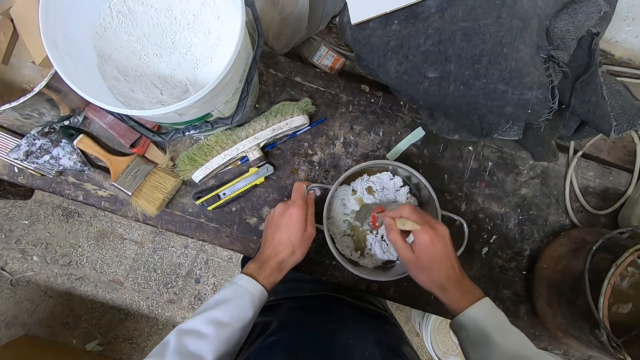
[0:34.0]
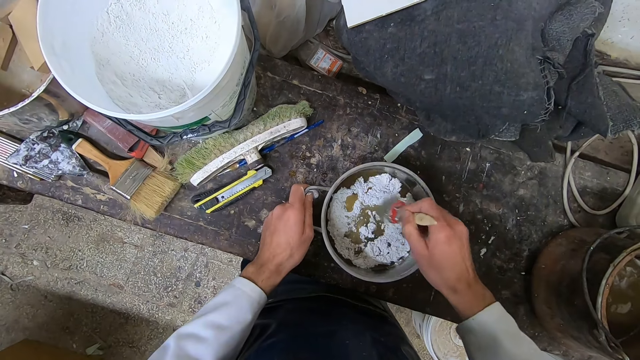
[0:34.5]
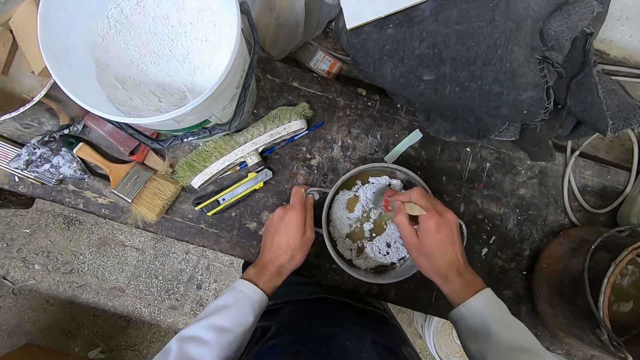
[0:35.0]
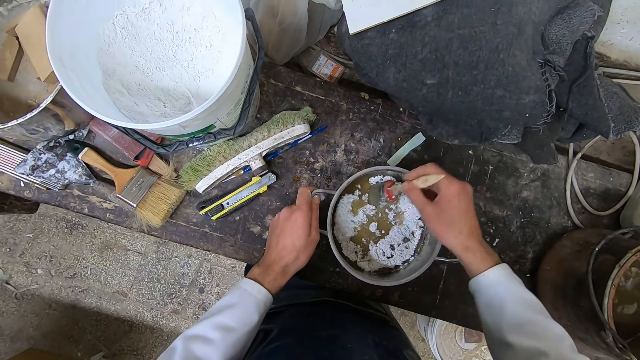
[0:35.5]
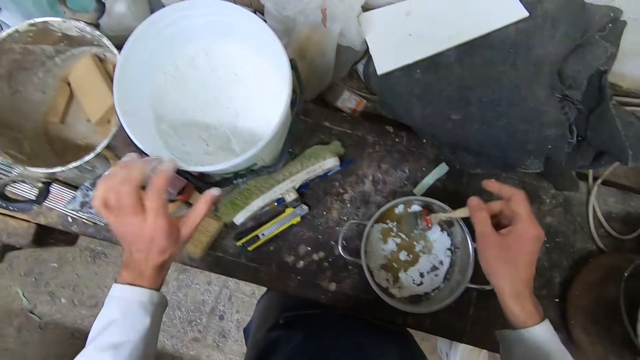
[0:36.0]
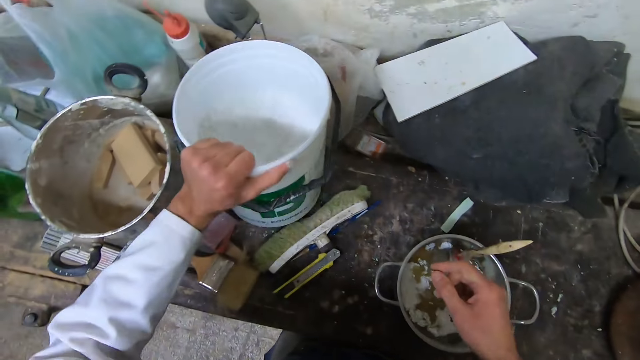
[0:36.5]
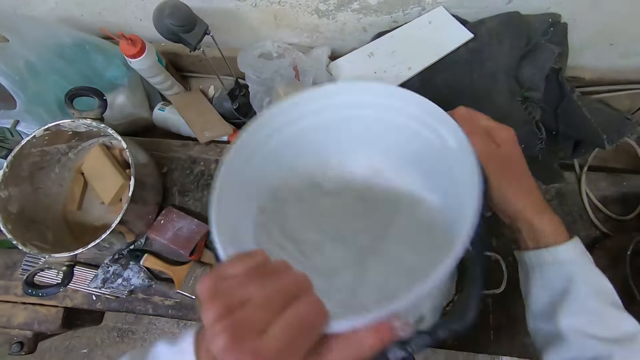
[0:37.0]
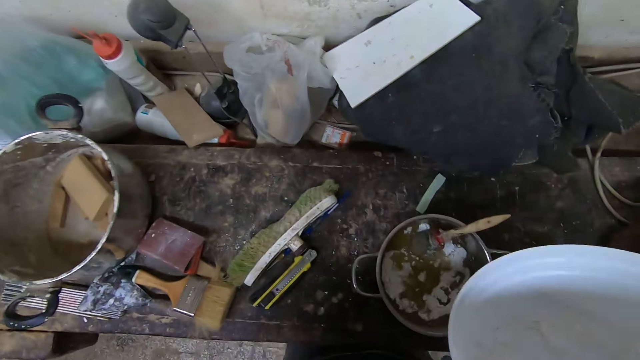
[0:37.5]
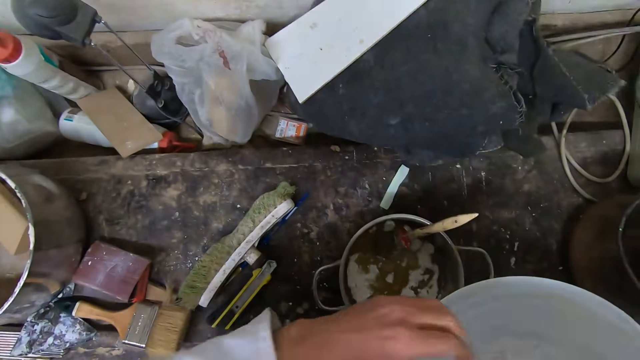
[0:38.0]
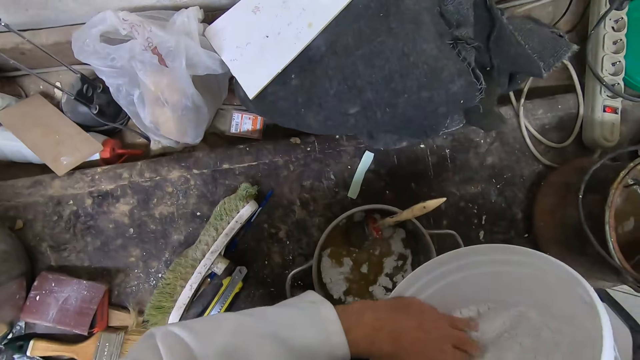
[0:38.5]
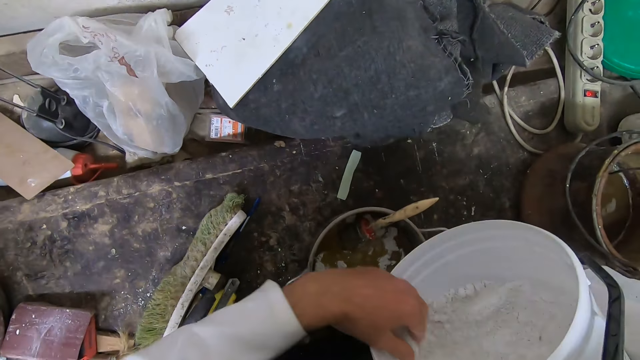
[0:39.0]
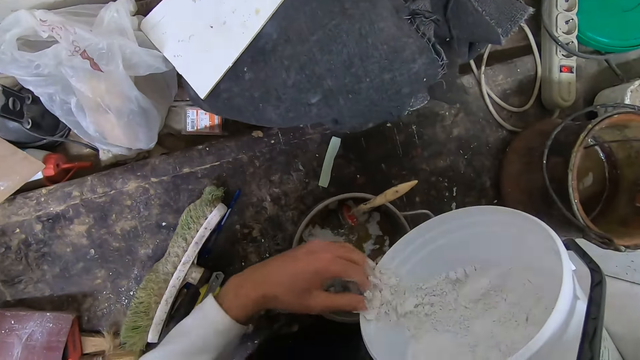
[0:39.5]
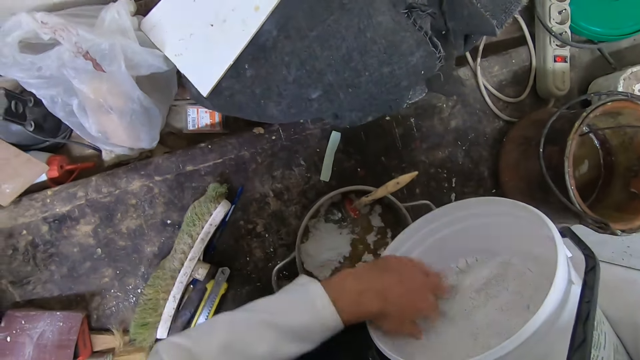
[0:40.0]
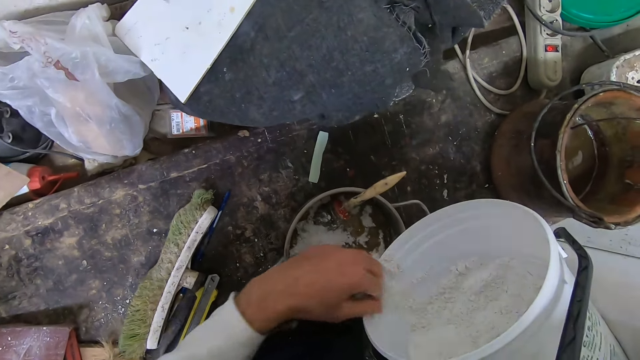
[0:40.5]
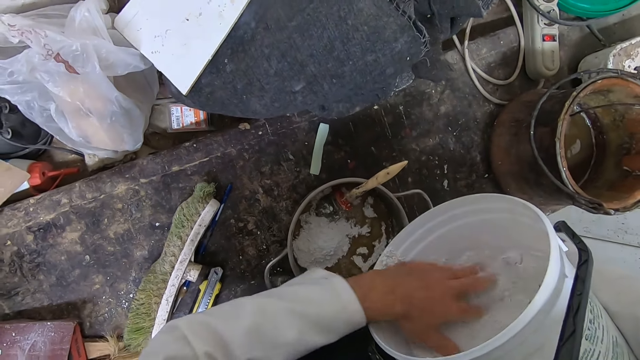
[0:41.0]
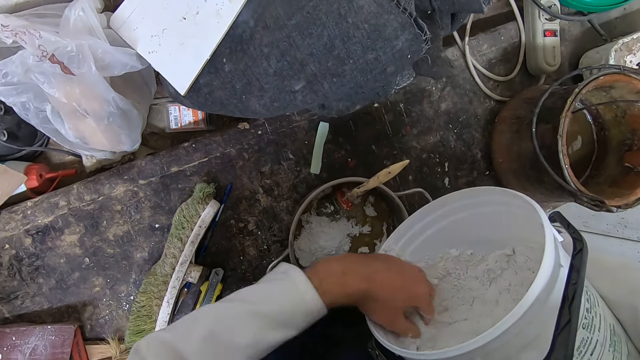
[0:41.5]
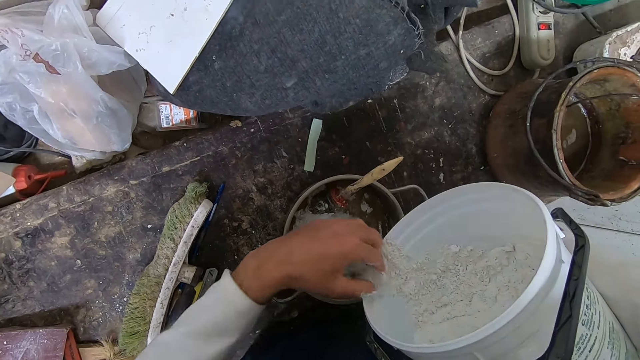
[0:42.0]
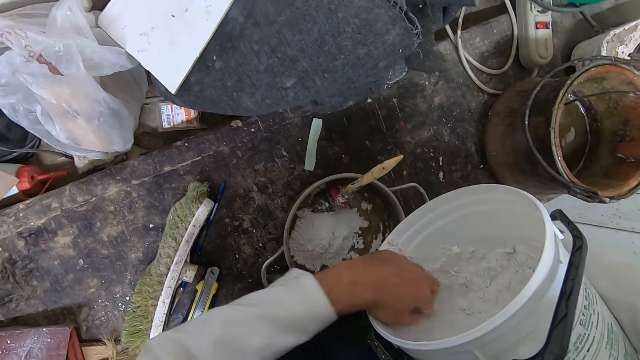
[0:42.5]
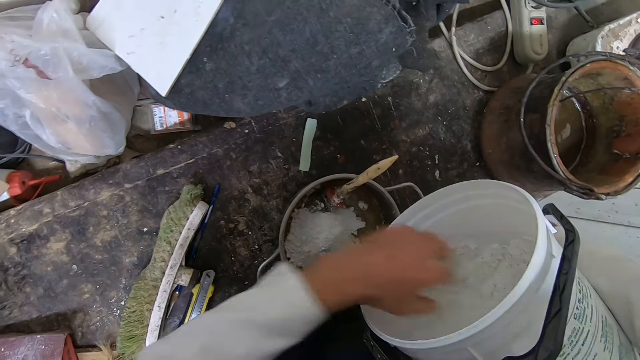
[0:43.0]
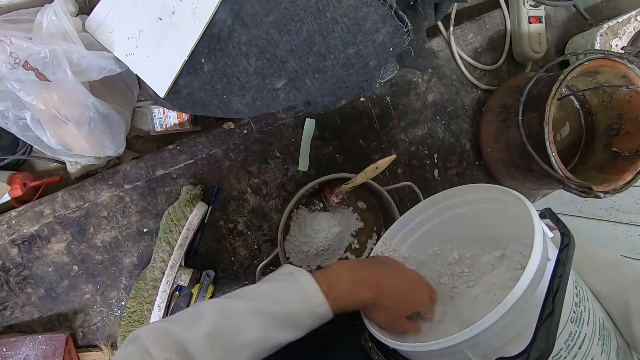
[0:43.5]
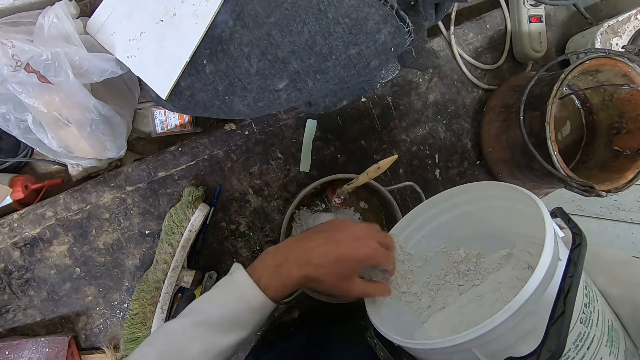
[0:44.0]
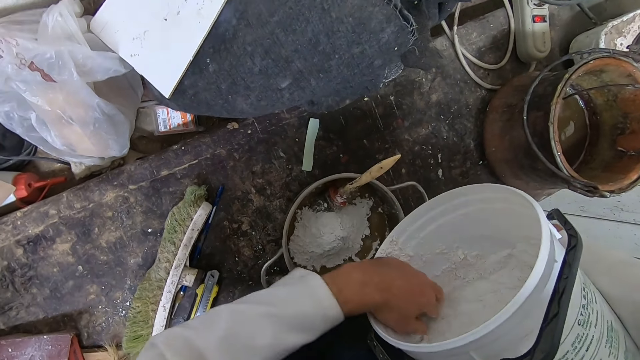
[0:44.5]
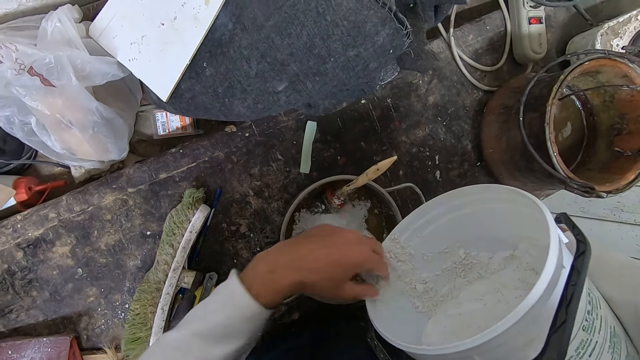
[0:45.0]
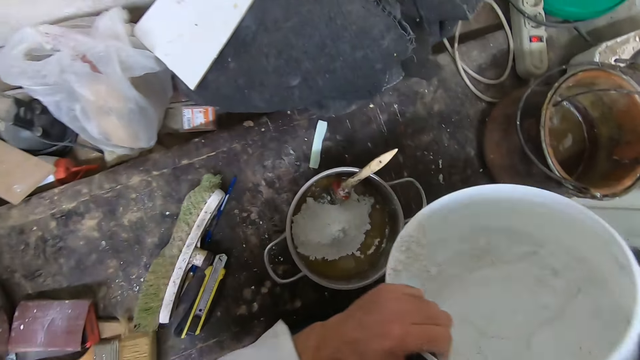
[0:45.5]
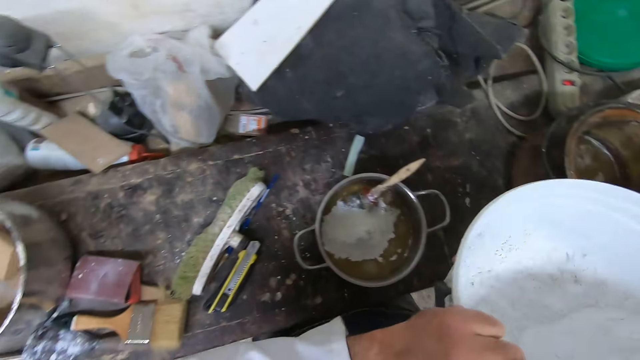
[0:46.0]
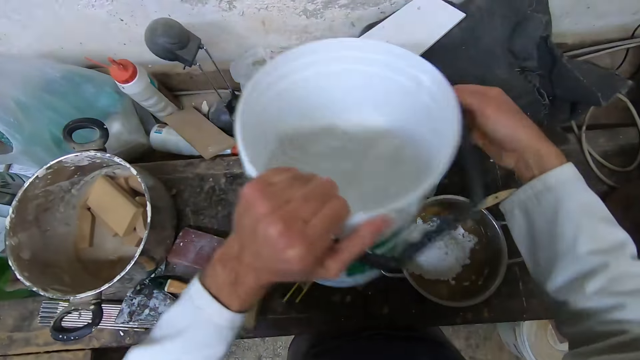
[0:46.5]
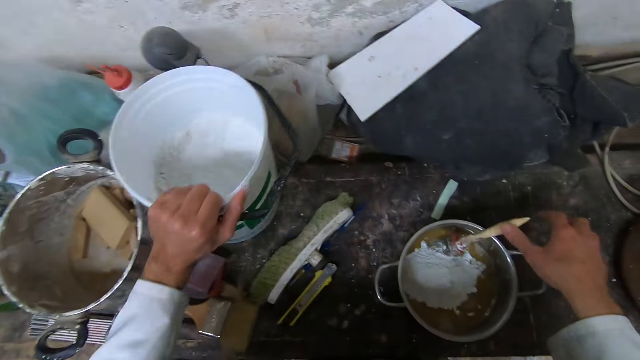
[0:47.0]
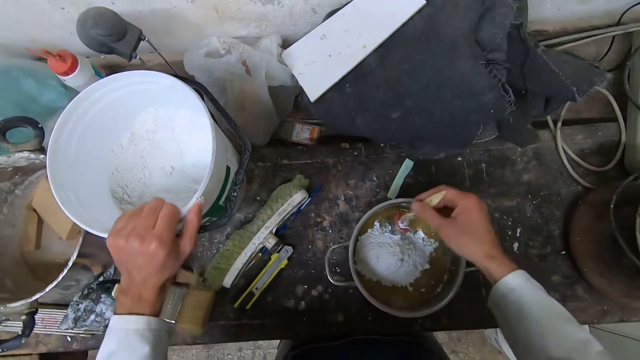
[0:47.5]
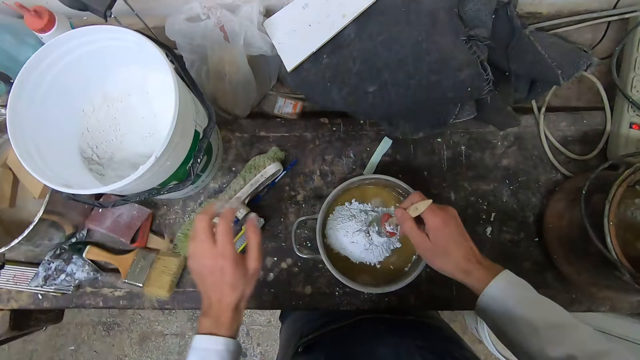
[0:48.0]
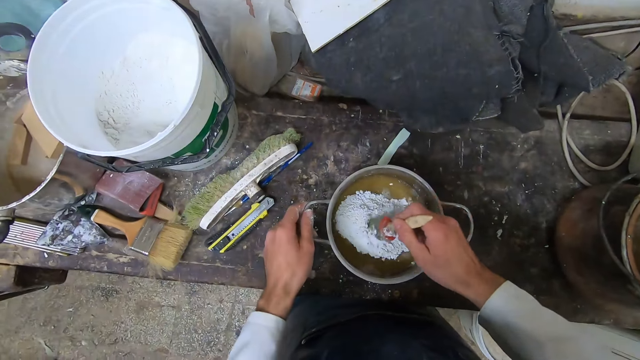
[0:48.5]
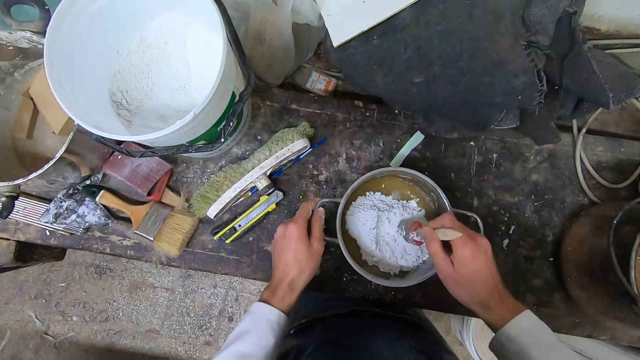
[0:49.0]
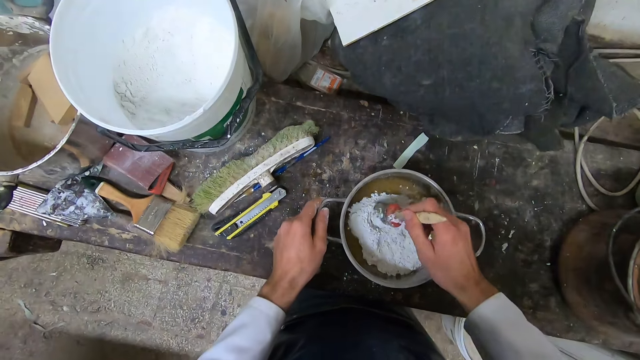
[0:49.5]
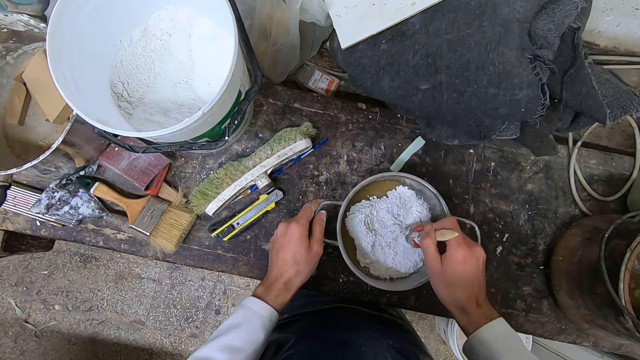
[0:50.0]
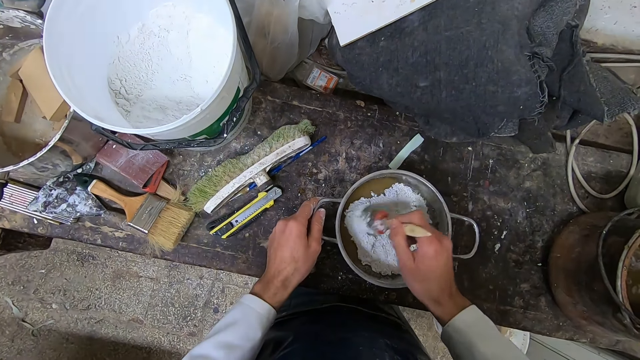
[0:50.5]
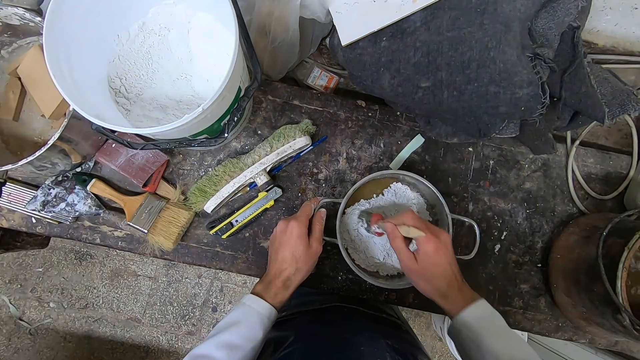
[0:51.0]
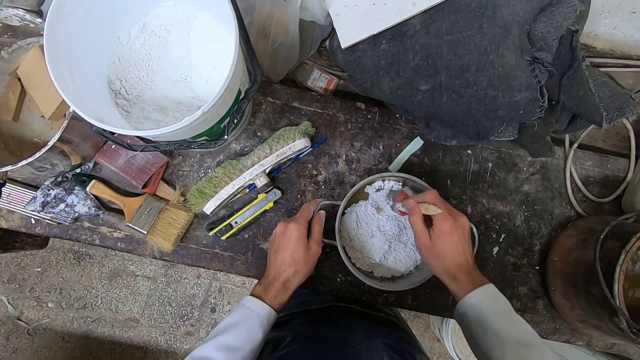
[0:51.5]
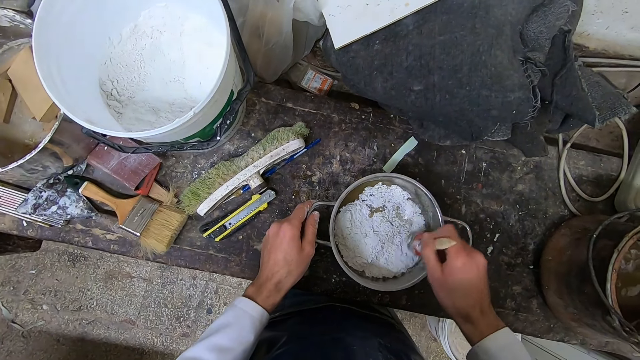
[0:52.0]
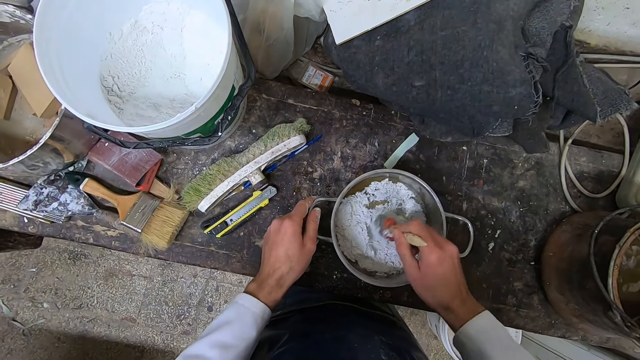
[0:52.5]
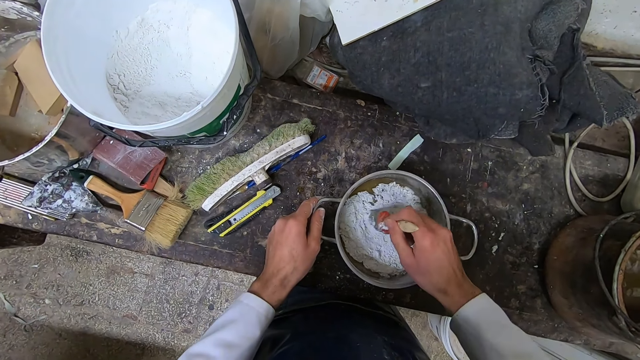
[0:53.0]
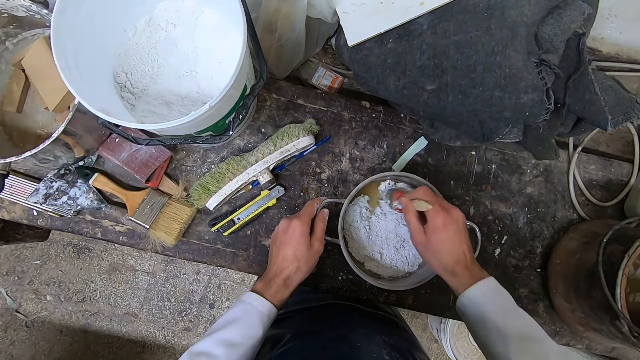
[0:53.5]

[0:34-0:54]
The camera wearer stops mixing the mixture. He removes his left hand from the pot. He picks up the bucket with his left hand. He carries the bucket with powder. He holds the pot in his right hand. He bends the bucket with powder. He scoops out some dry powdered paint into the pot with his left hand. He lifts the bucket with powder. He stops scooping. He drops the bucket on the table with his left hand. He grabs a paint brush in the pot with his right hand. He stirs the white powdered paint and the liquid coating together with the brush in his right hand. He holds the handle of the pot tightly with his left hand.
